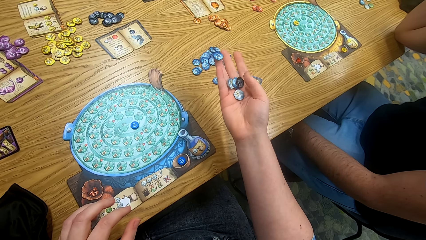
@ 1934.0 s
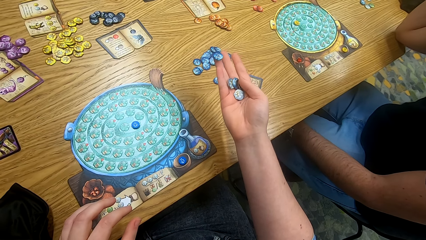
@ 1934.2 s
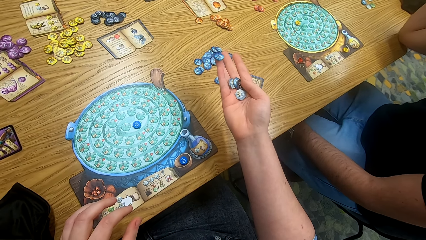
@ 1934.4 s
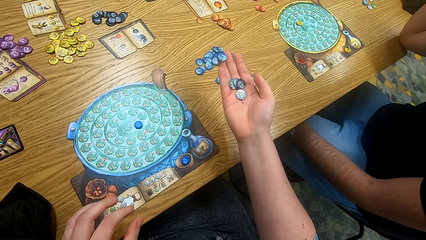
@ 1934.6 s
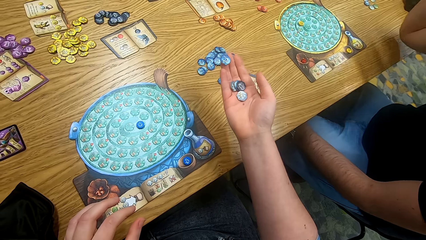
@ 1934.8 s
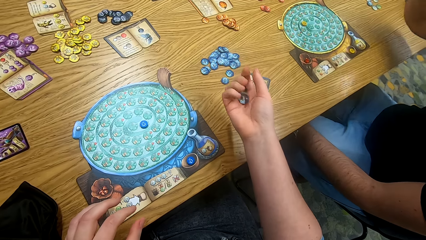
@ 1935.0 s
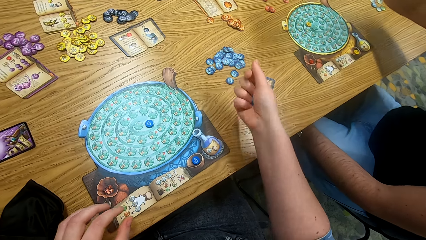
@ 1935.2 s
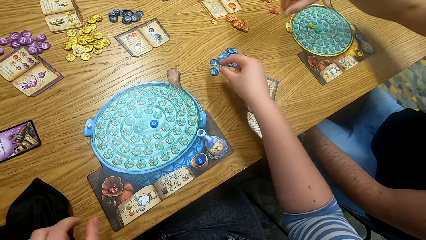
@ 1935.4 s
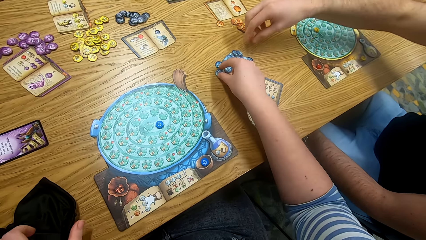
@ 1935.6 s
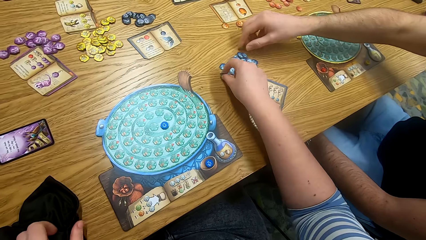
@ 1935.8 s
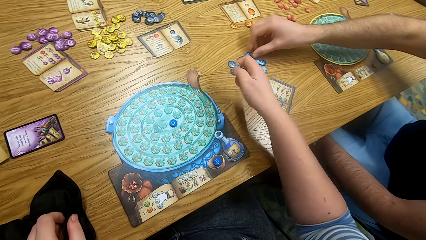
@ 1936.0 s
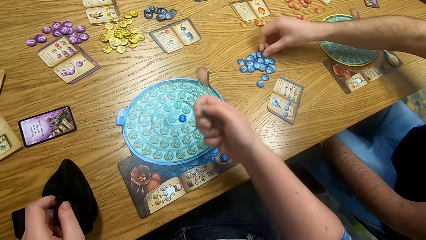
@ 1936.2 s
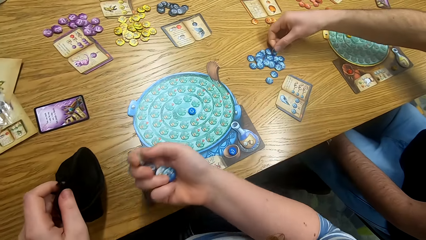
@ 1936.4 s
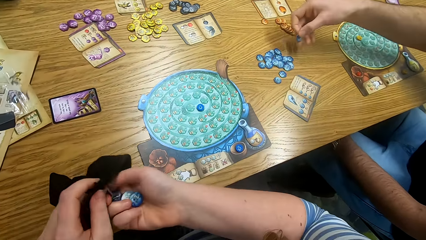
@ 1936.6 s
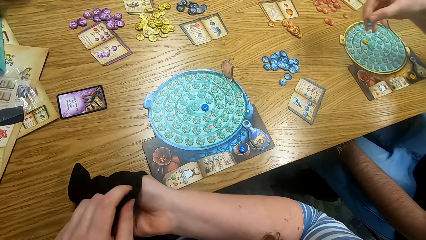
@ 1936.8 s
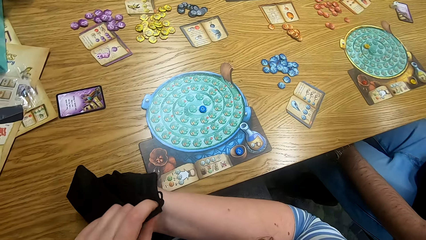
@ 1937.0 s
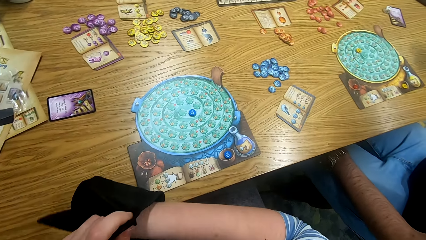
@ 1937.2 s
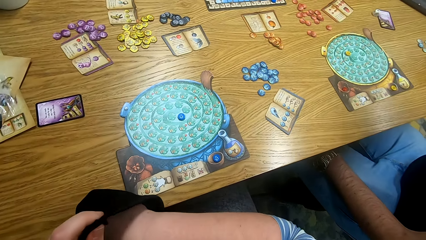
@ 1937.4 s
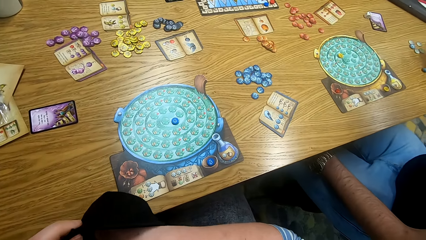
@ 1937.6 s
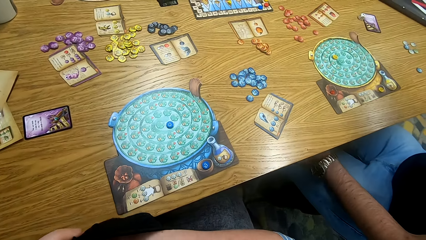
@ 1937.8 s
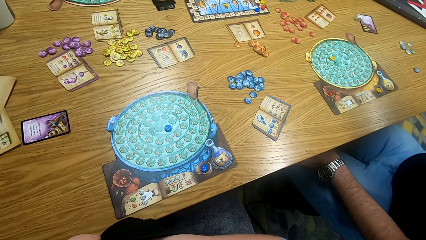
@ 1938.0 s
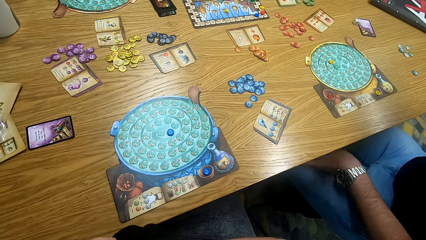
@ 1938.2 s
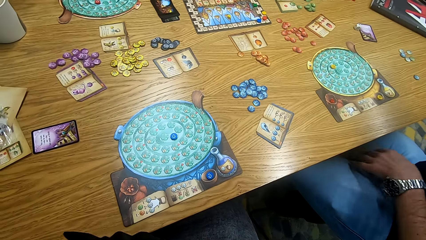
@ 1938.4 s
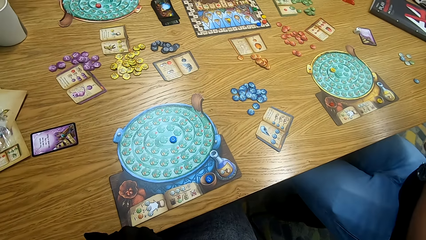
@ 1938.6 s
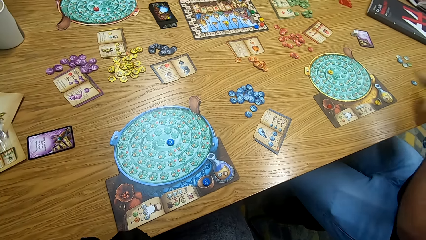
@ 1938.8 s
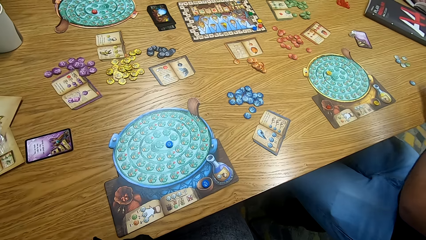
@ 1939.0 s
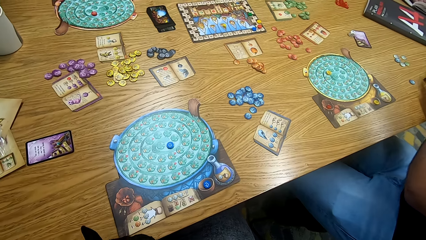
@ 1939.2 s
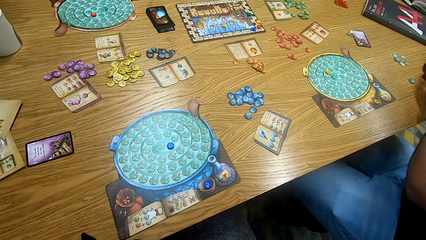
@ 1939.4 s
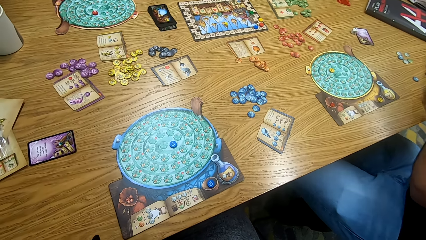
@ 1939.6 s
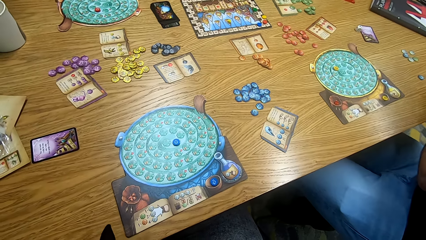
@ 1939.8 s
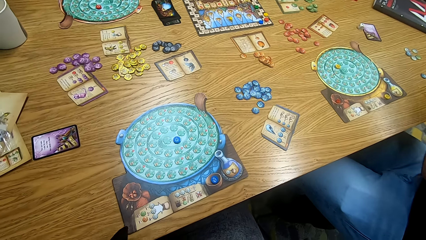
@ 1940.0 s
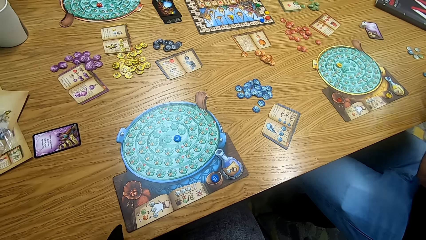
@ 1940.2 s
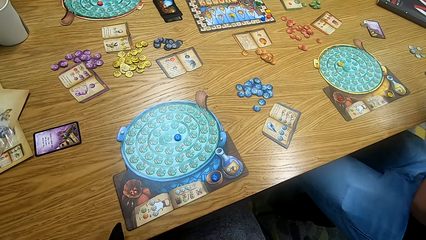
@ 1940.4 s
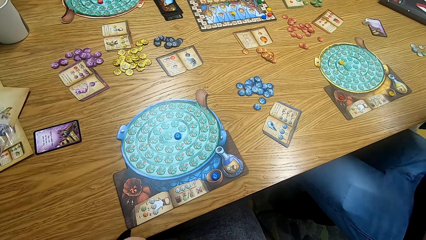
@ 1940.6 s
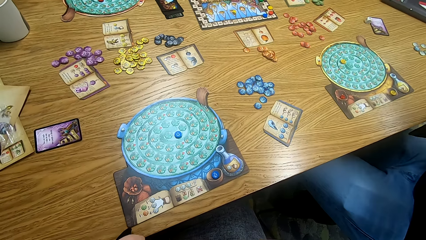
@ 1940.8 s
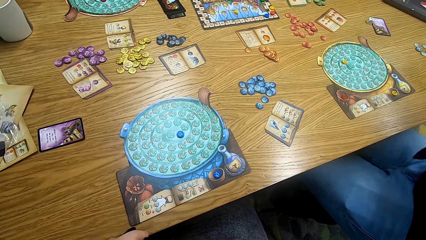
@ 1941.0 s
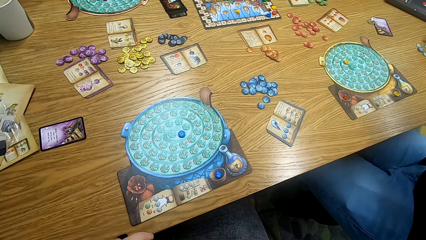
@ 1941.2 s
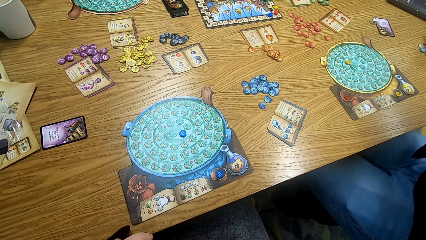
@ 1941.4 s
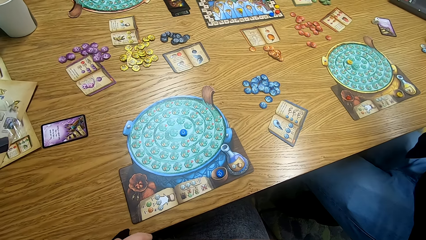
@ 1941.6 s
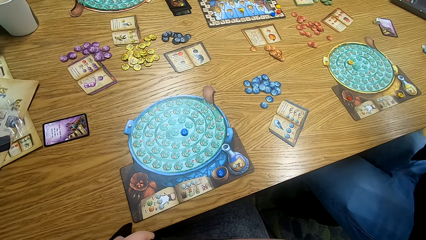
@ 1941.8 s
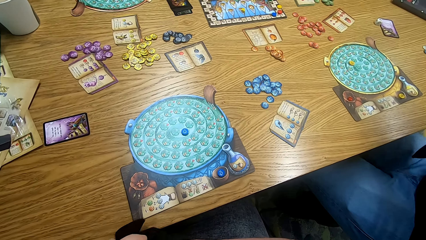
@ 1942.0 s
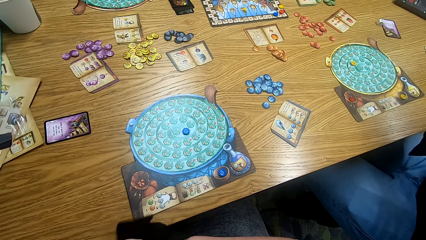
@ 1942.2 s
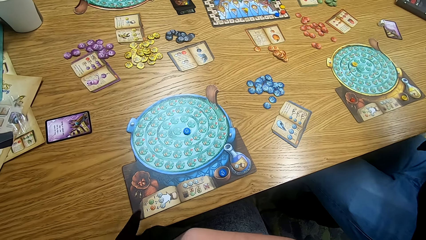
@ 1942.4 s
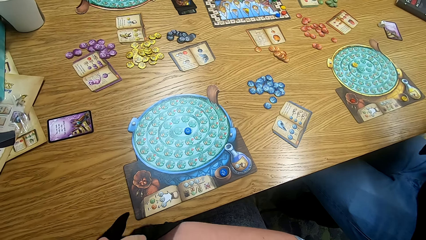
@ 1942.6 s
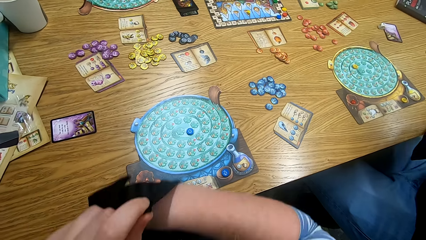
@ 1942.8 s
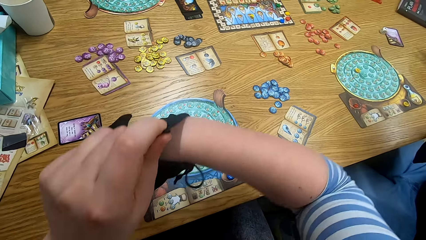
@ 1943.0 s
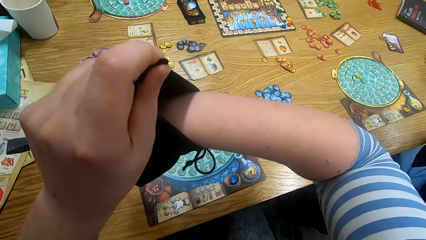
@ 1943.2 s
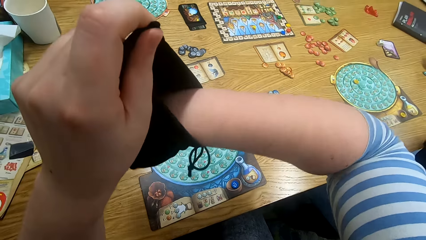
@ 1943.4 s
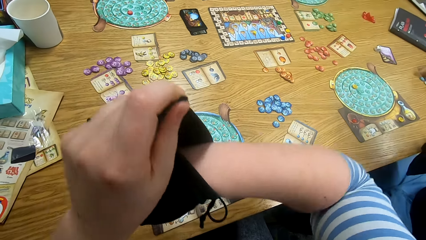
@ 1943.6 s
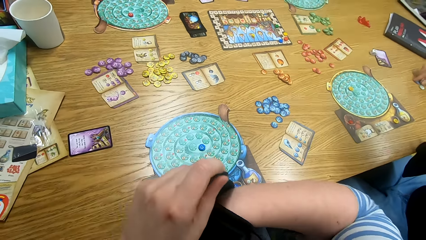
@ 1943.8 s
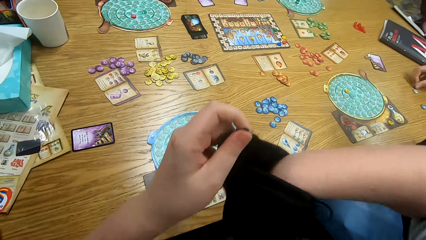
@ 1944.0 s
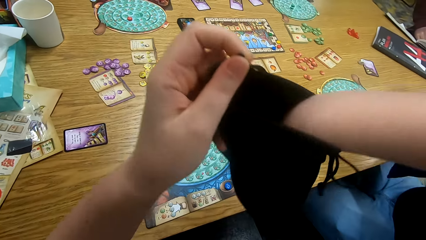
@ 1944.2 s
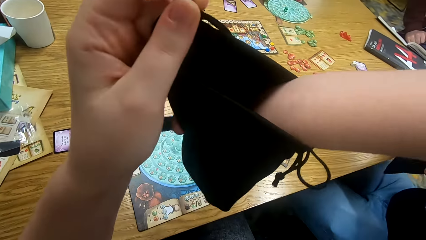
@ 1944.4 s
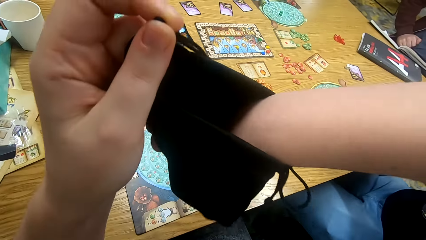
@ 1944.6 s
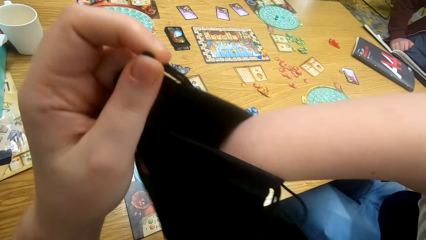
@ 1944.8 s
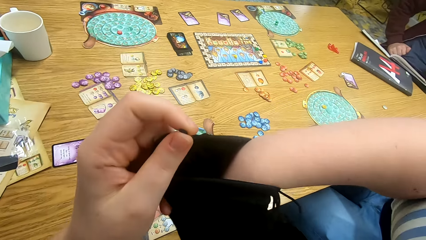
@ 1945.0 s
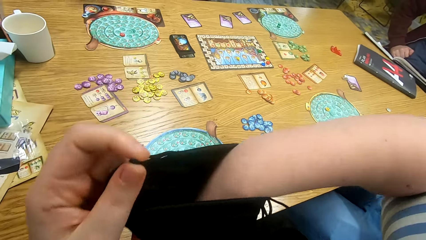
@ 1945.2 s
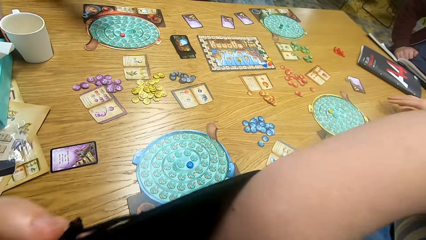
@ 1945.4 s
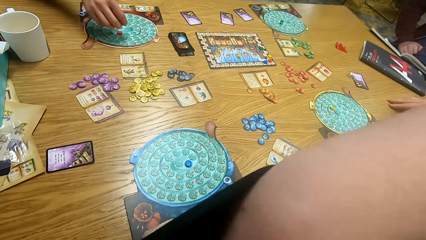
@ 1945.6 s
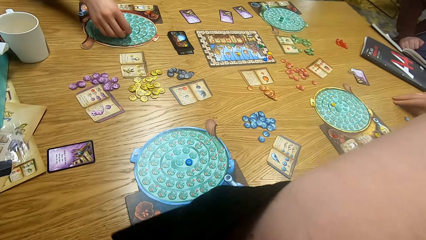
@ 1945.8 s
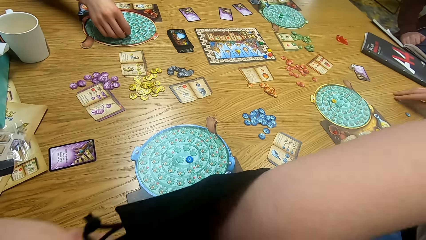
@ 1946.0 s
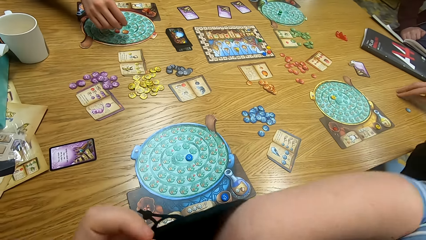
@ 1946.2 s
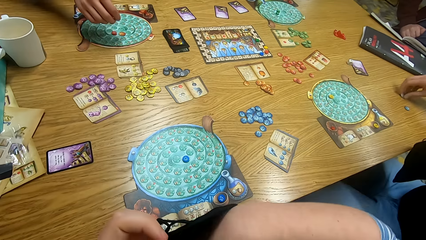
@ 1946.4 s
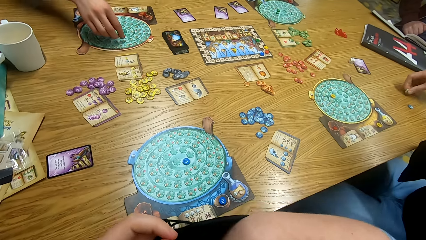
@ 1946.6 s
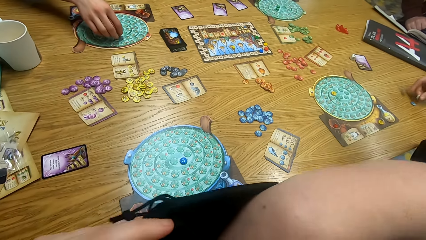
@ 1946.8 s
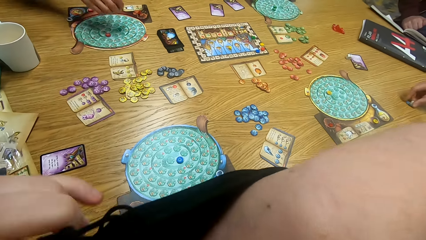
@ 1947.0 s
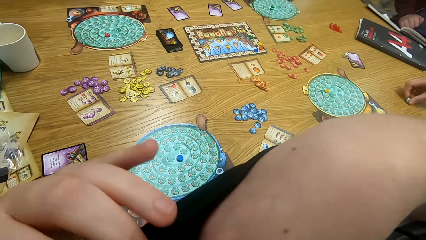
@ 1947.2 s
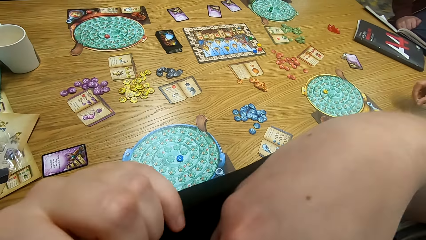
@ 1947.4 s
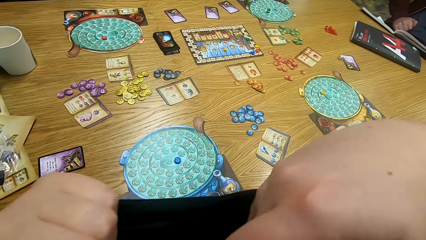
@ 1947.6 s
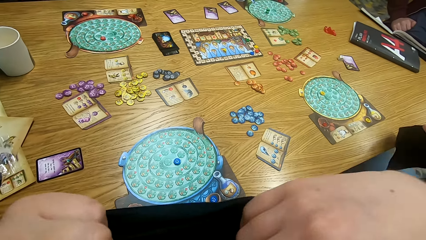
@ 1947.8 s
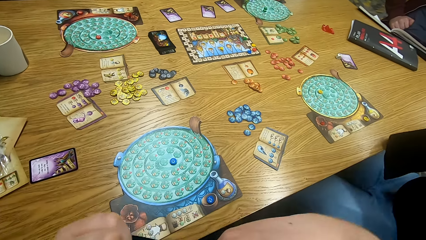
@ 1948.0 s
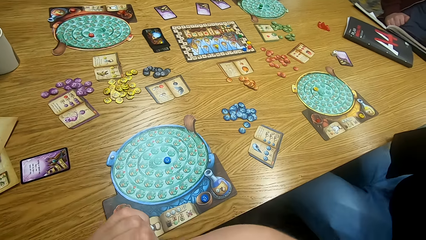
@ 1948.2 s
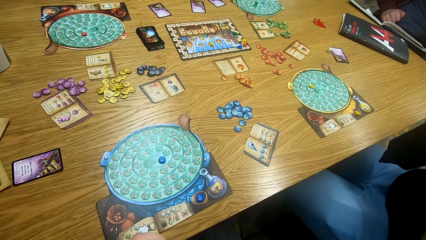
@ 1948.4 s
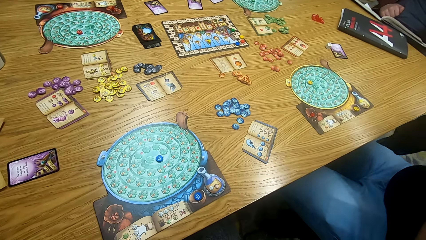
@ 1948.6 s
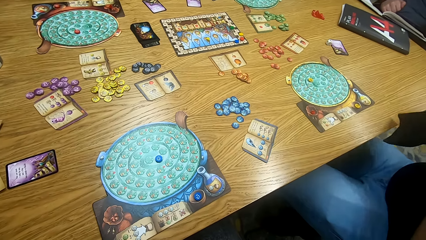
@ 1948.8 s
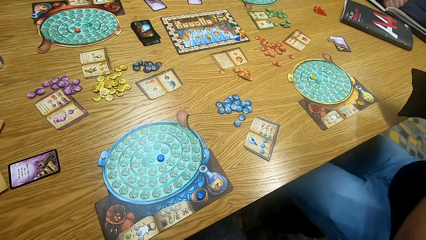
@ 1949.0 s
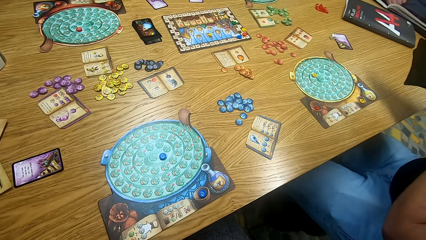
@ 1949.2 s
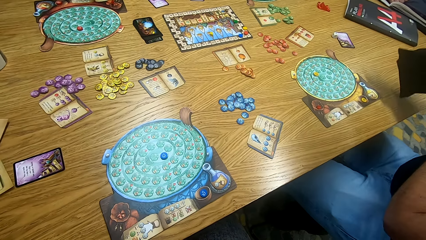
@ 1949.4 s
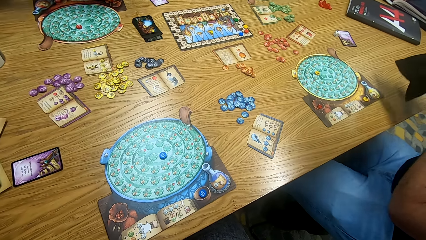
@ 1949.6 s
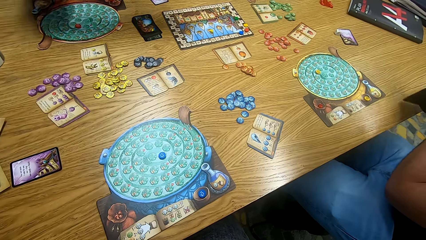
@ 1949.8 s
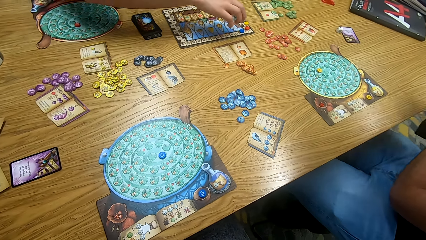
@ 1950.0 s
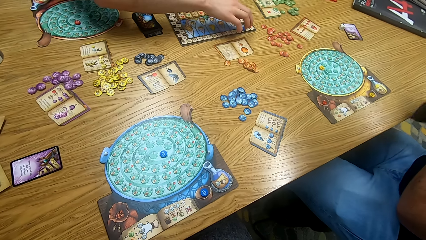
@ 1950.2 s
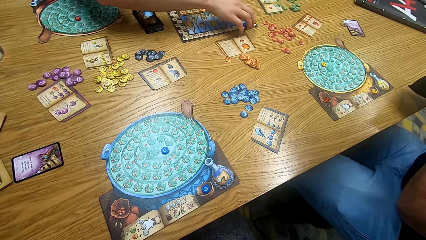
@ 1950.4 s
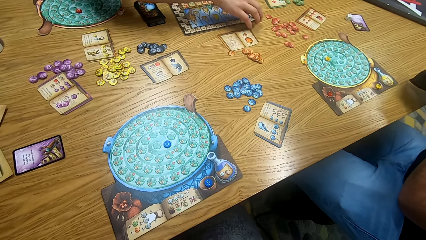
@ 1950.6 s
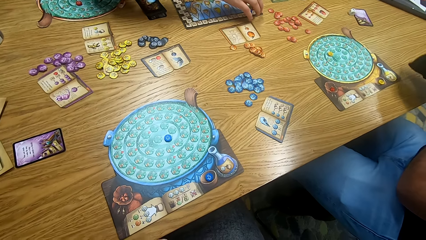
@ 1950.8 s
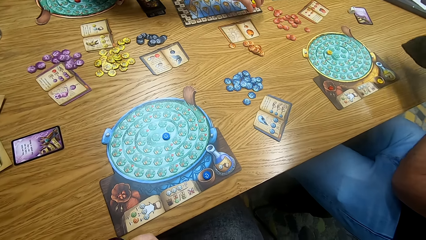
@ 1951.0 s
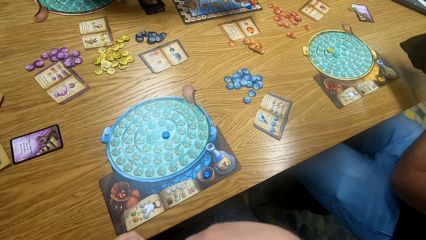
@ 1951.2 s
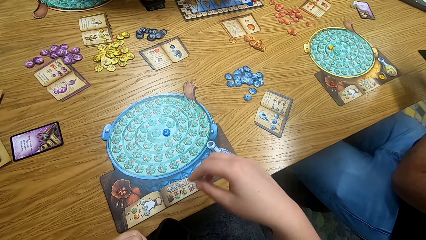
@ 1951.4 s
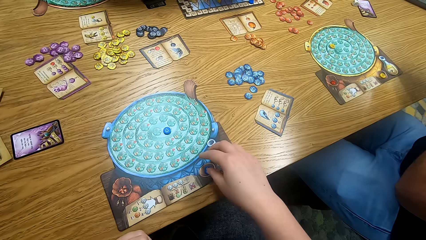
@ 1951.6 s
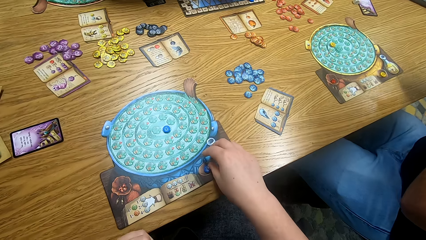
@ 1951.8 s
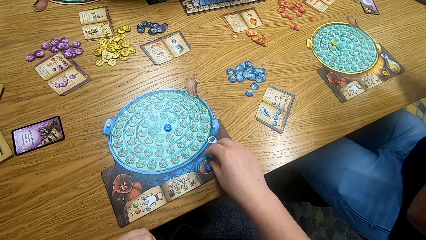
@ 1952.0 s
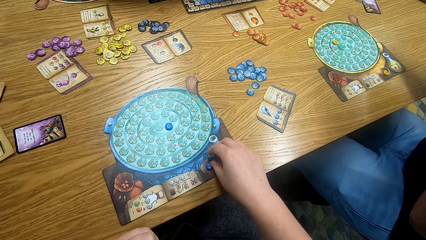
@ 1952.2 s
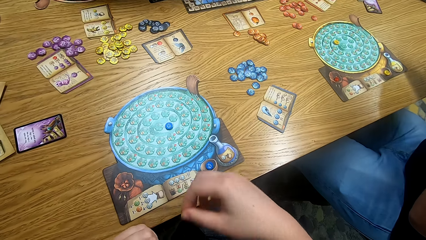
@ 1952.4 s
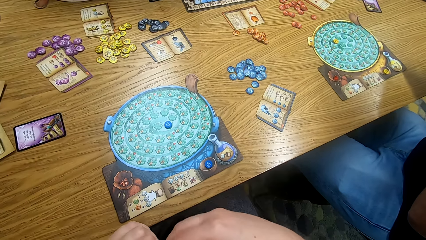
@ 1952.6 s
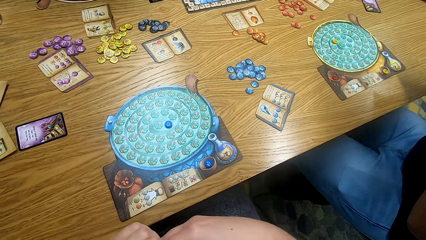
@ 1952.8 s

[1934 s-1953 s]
The camera wearer picks up a token from the table. A man picks up a token from the table. The camera wearer shakes the token in the bag and puts something in the bag. Another man places the token on the board, picks something from the board, and moves the chip on the board.
